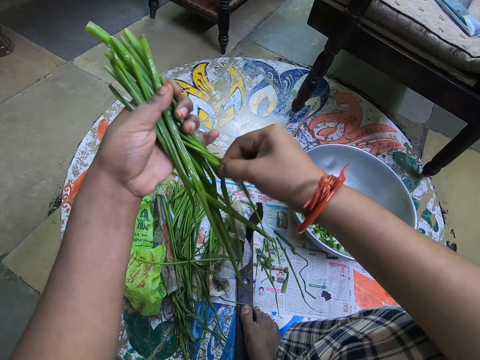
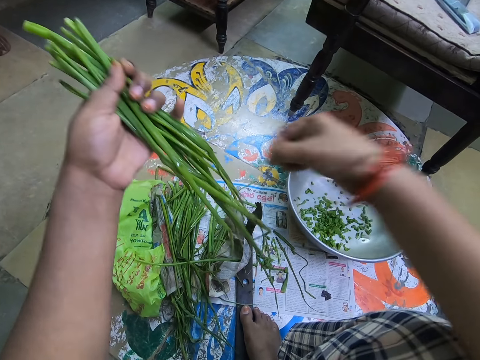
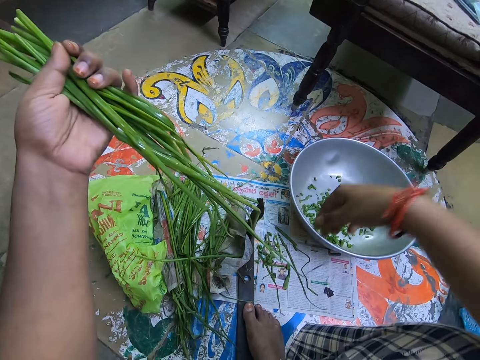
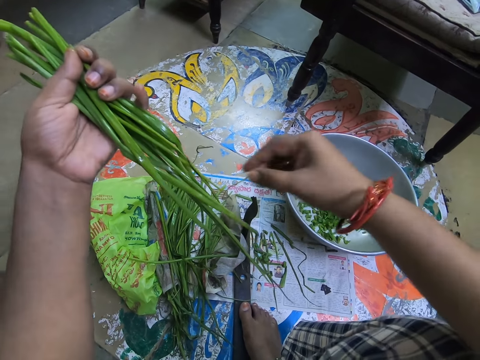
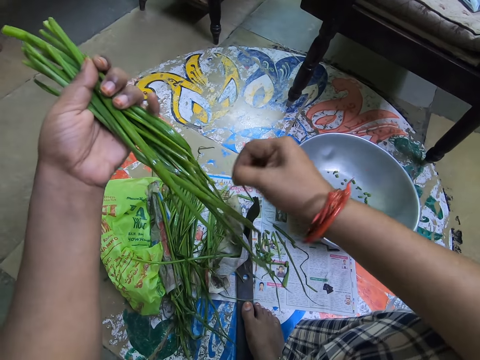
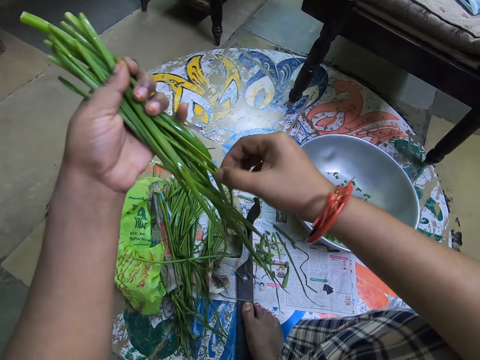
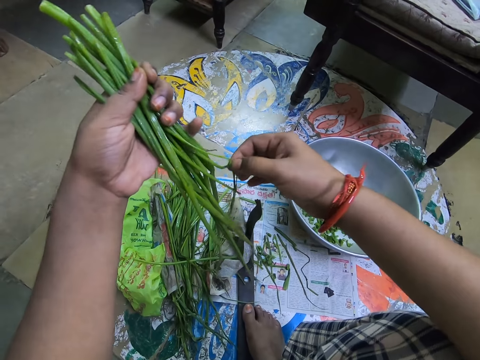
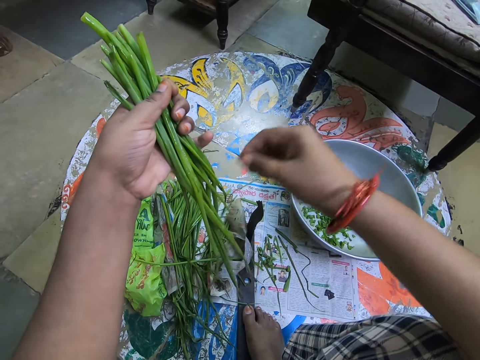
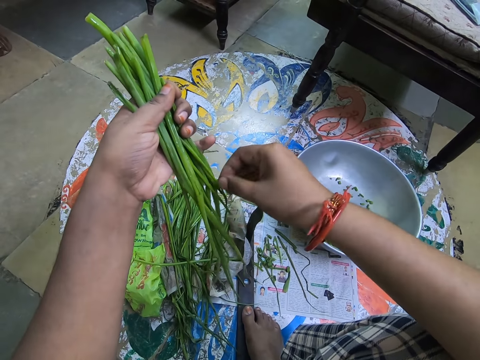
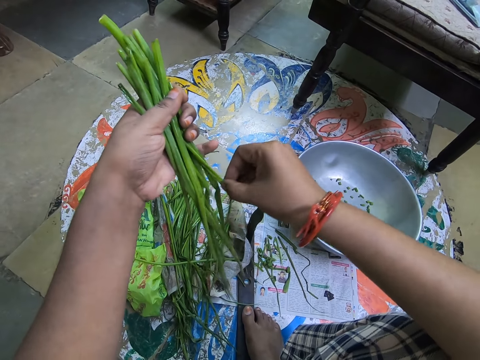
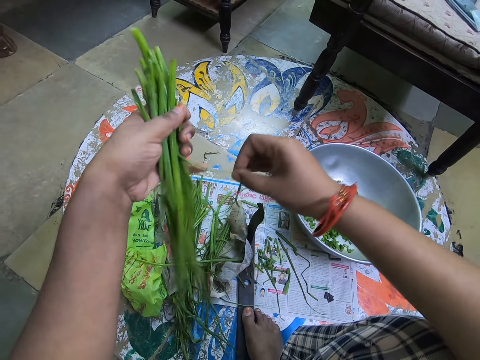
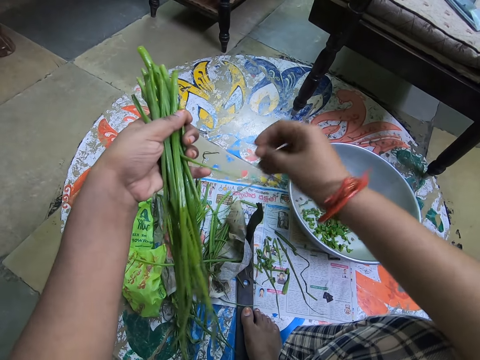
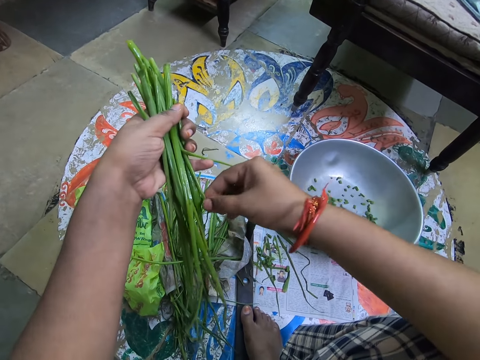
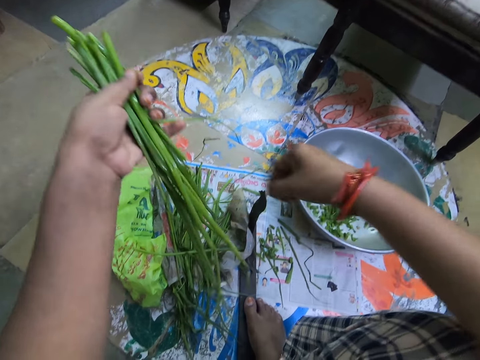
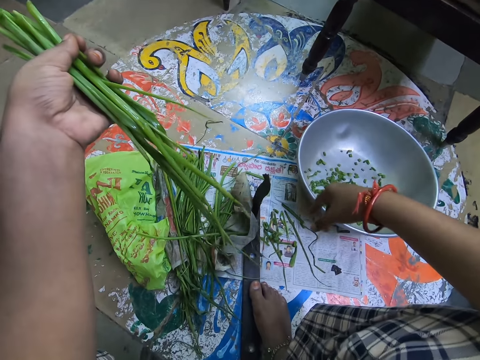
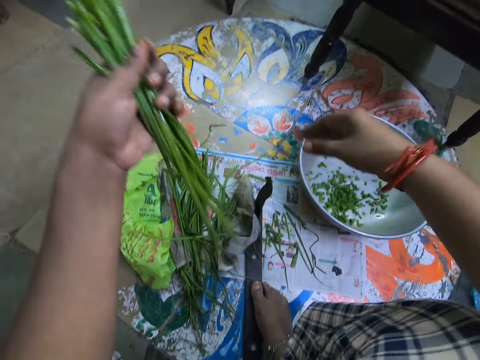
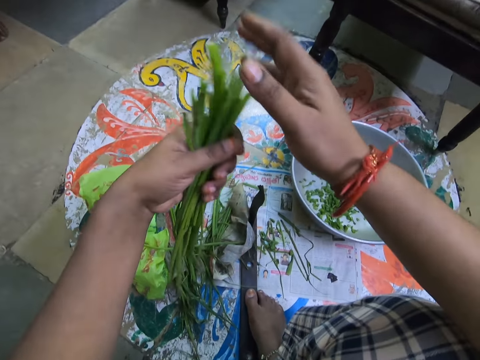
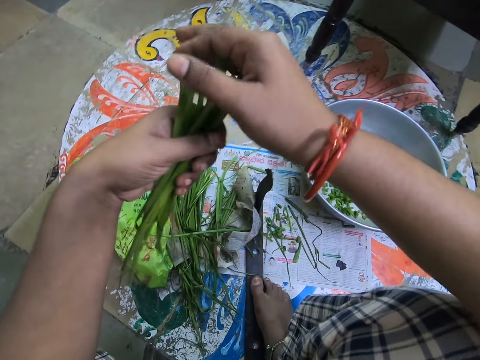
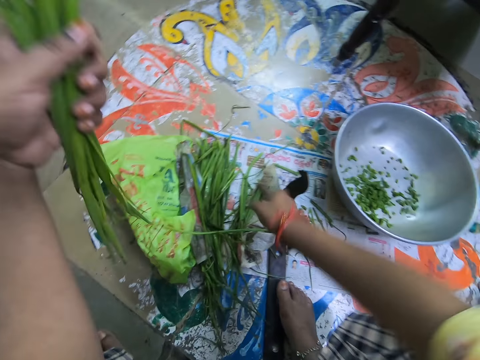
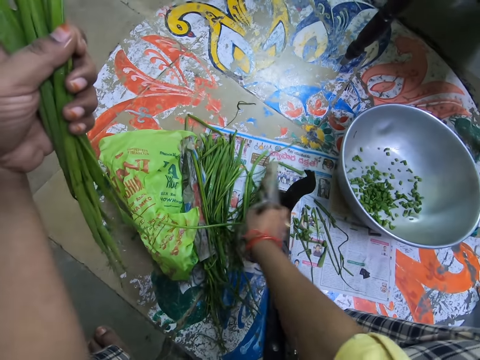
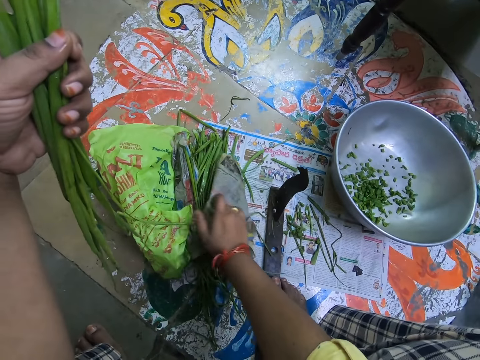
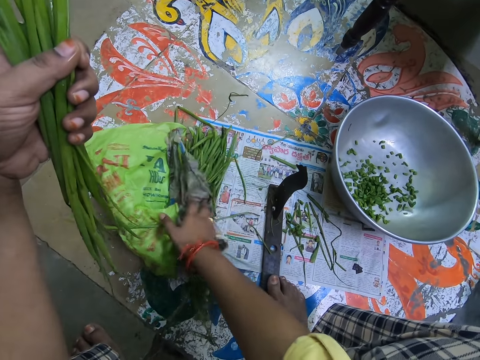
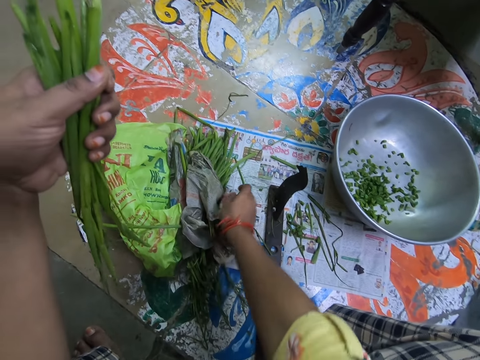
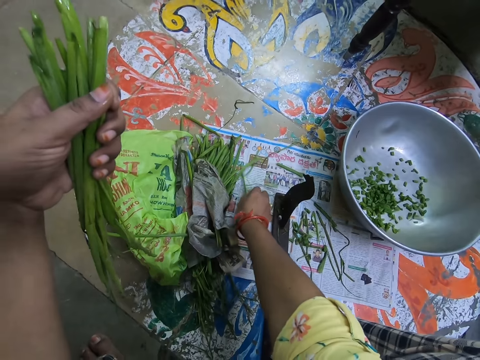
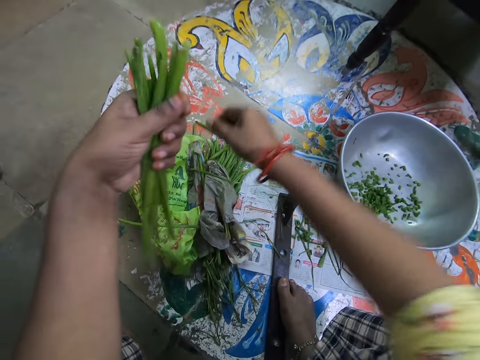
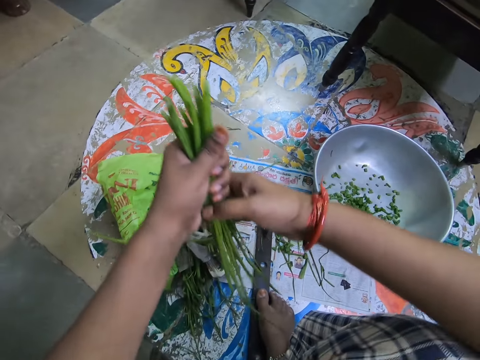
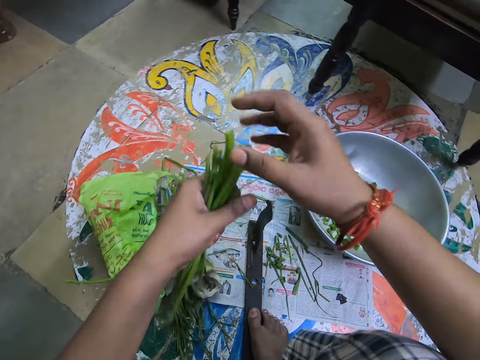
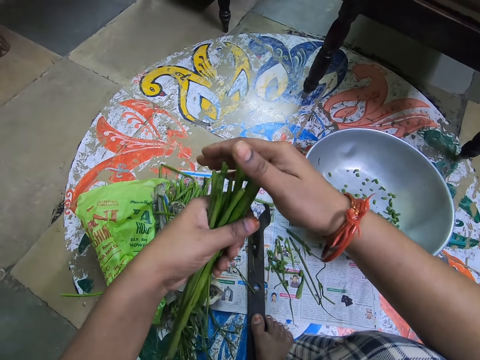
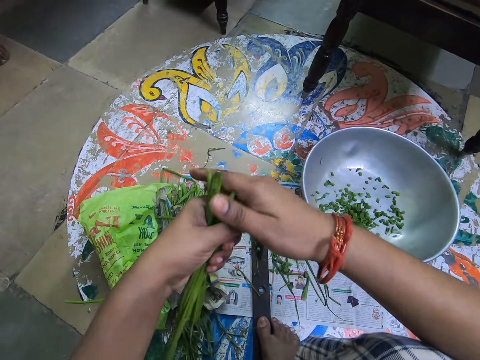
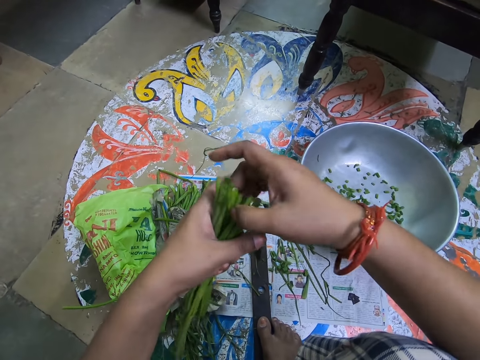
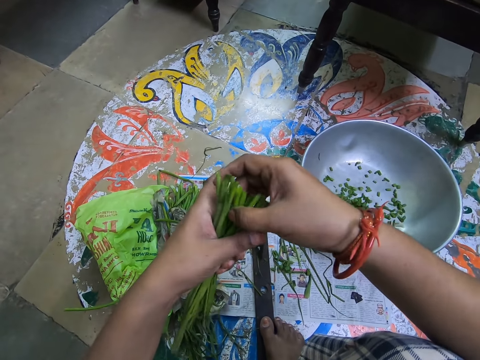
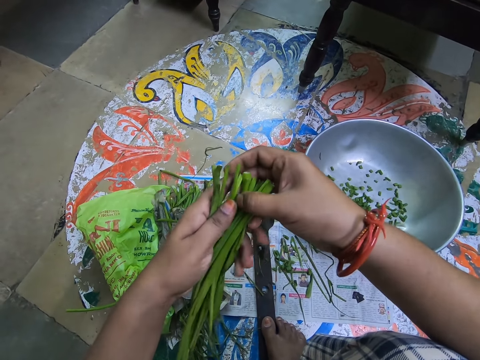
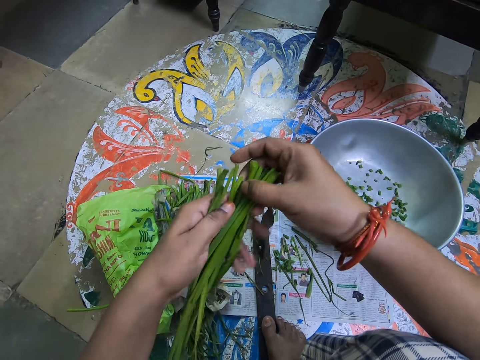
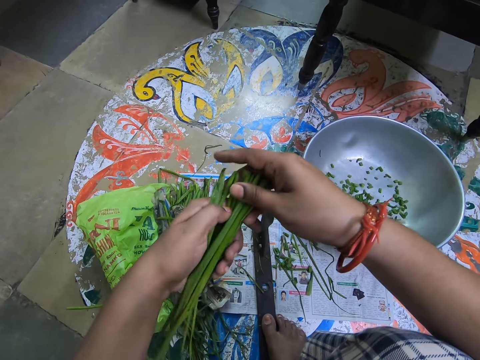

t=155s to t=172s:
The camera wearer drops something. They cut something. They drop something. They touch something. They cover something. They touch something. They hold something with both hands.

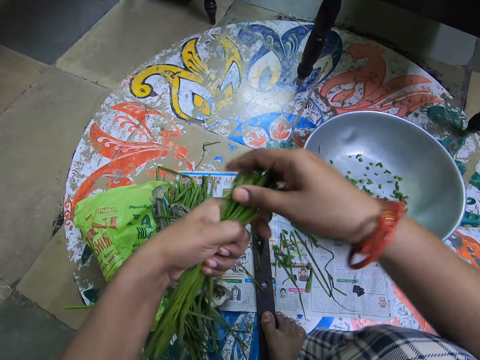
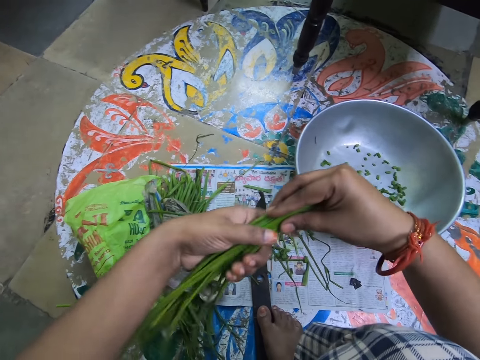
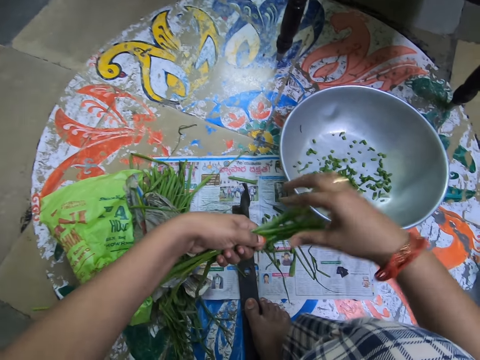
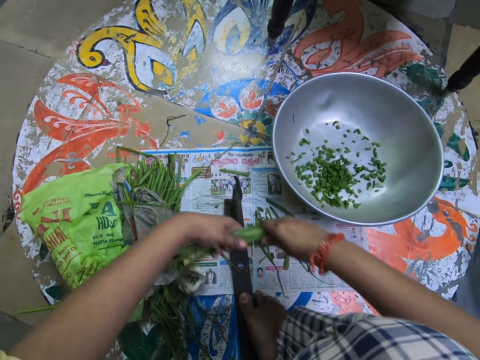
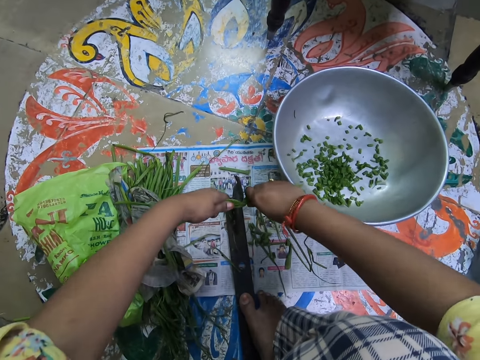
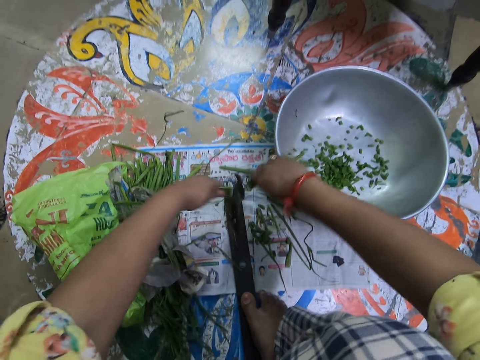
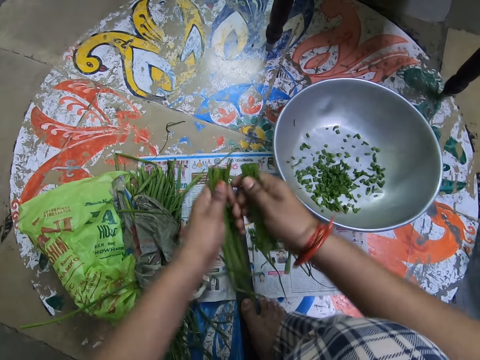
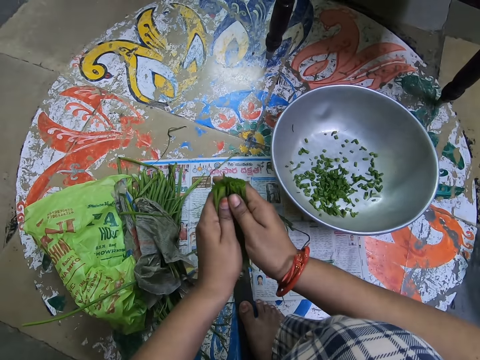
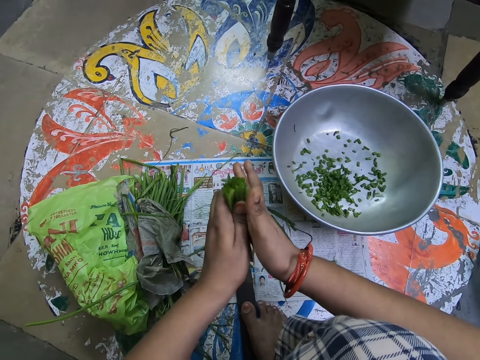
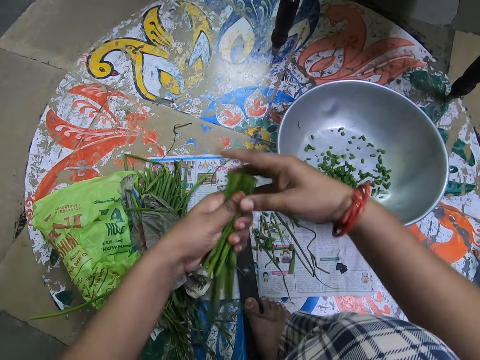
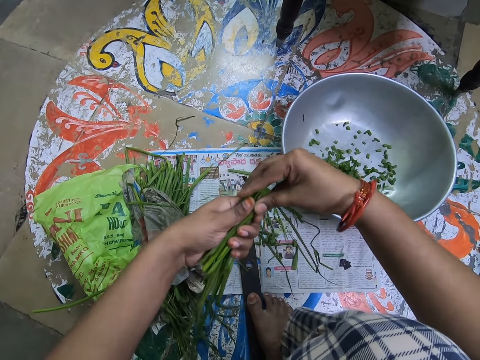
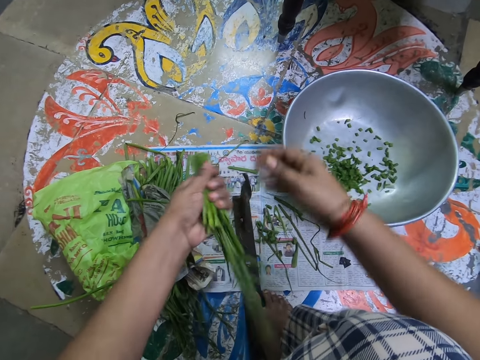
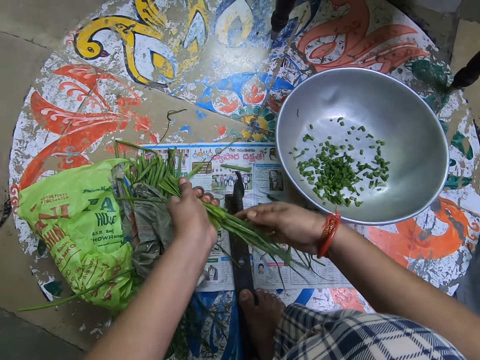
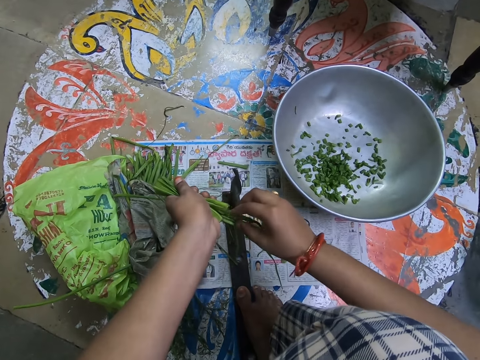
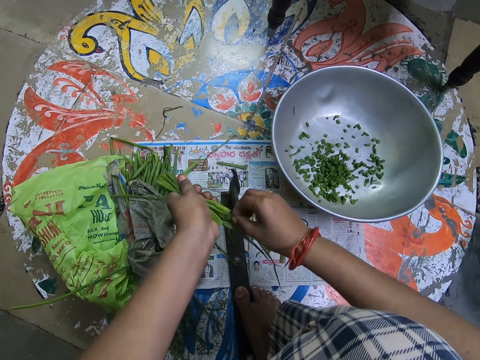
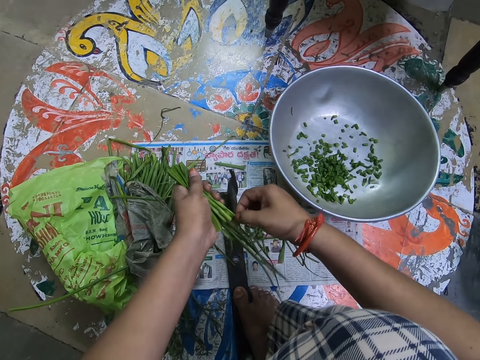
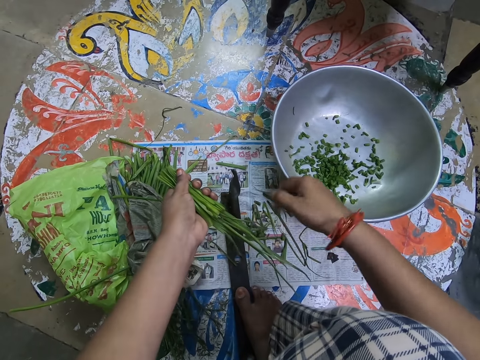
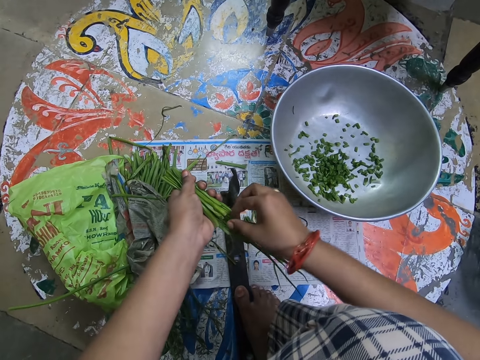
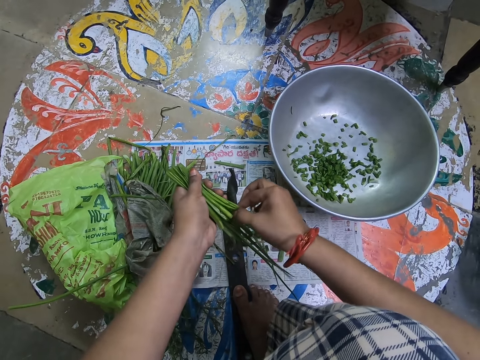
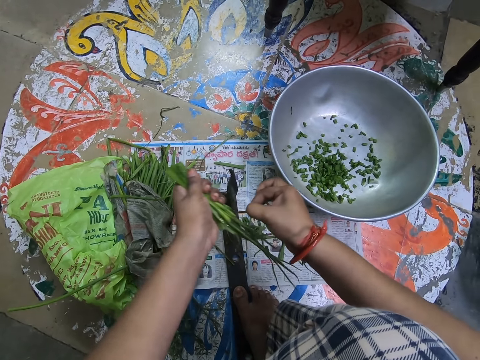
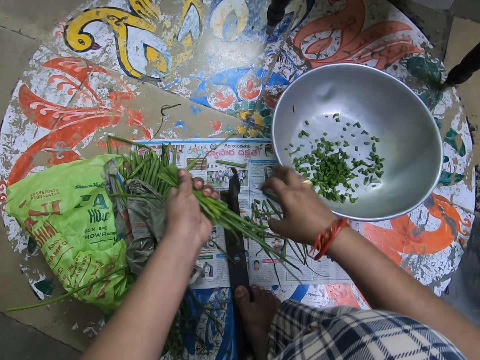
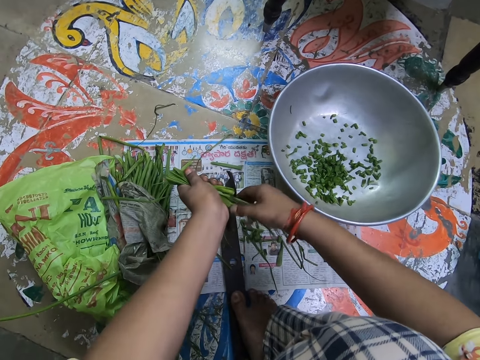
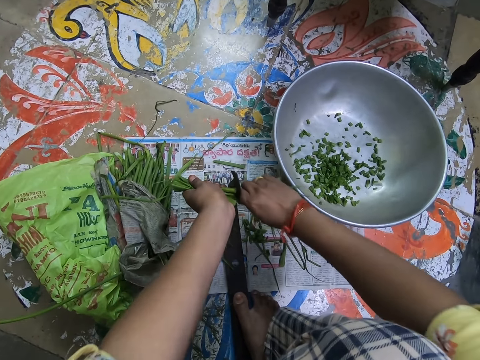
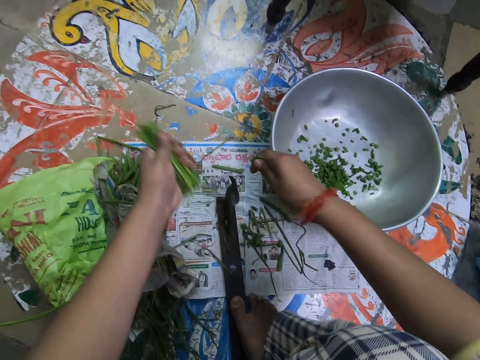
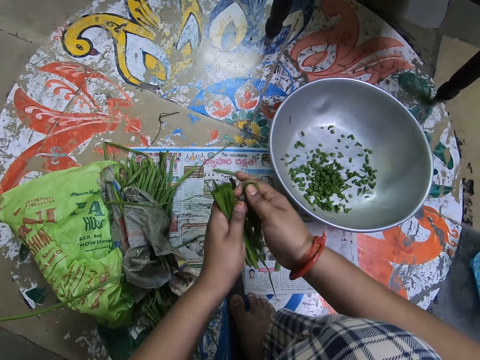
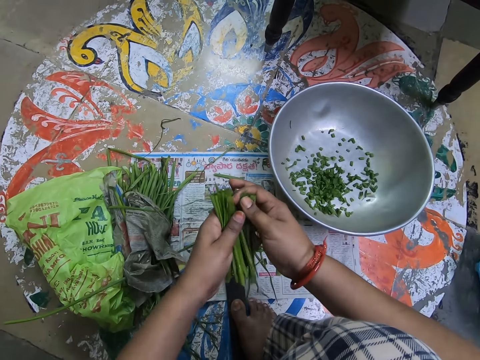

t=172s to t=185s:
The camera wearer cuts vegetables into a bowl. They put something together. They cut something. They drop something. They cut something. They drop something. They cut something. They put something together.
